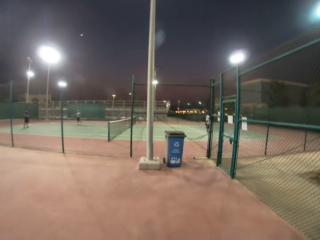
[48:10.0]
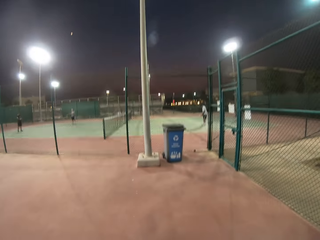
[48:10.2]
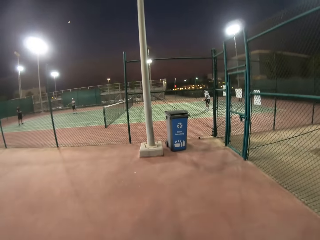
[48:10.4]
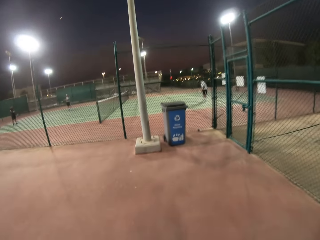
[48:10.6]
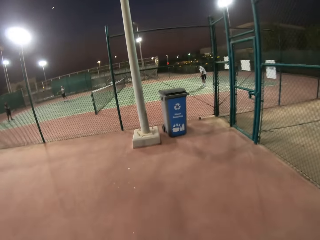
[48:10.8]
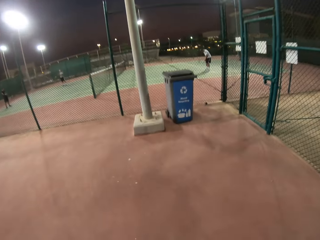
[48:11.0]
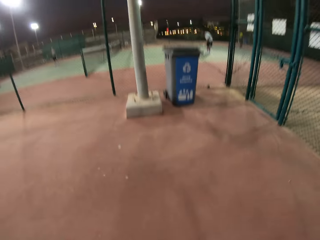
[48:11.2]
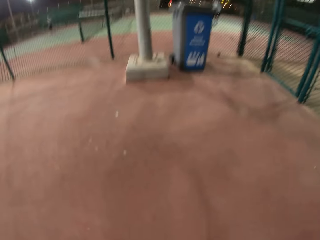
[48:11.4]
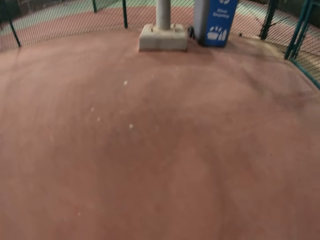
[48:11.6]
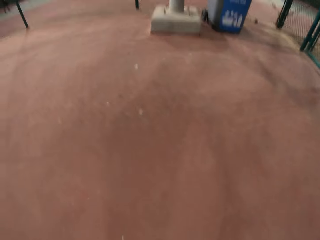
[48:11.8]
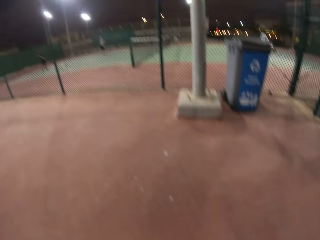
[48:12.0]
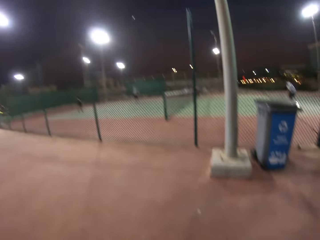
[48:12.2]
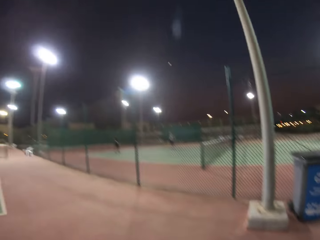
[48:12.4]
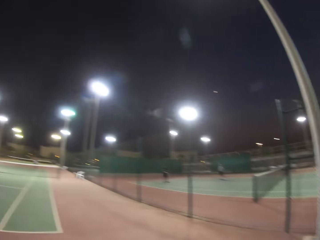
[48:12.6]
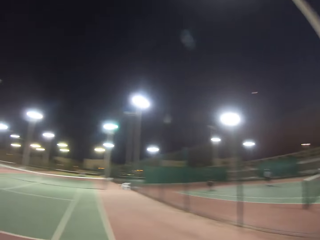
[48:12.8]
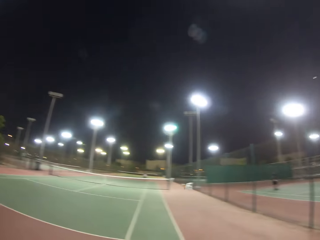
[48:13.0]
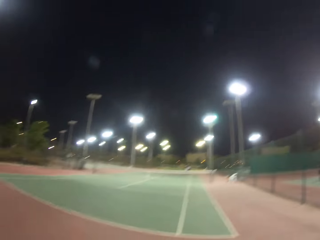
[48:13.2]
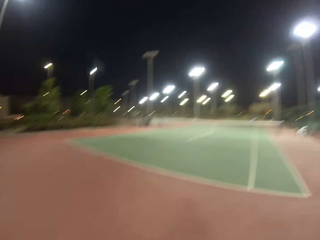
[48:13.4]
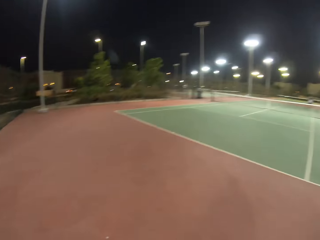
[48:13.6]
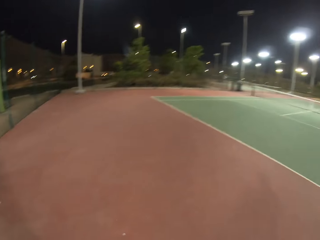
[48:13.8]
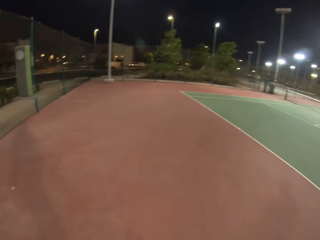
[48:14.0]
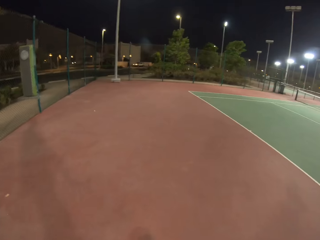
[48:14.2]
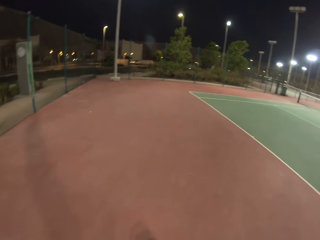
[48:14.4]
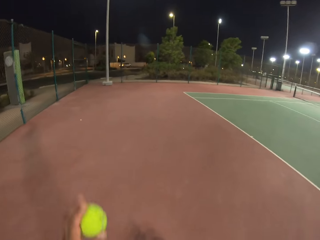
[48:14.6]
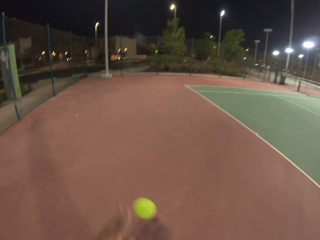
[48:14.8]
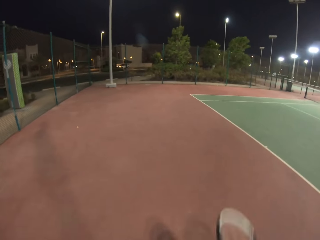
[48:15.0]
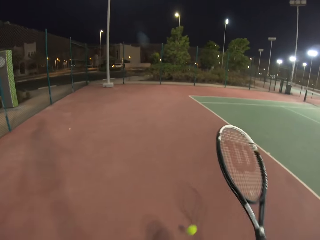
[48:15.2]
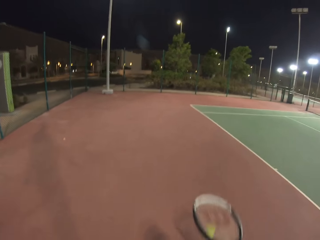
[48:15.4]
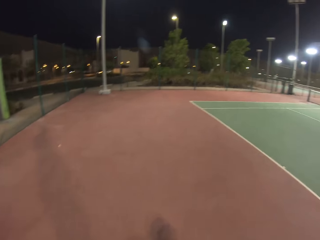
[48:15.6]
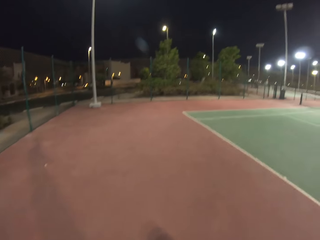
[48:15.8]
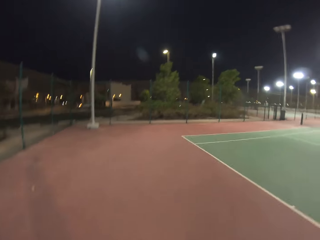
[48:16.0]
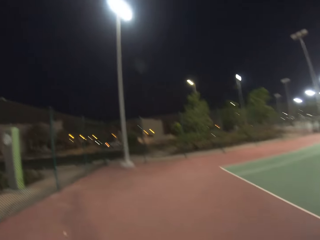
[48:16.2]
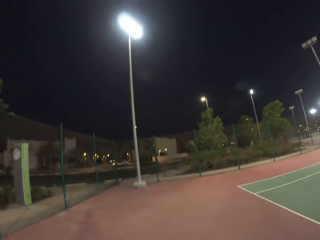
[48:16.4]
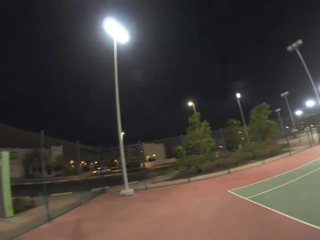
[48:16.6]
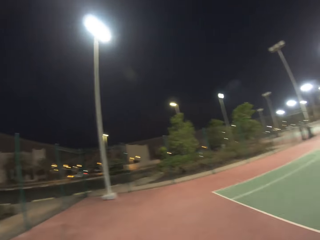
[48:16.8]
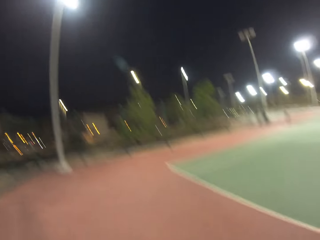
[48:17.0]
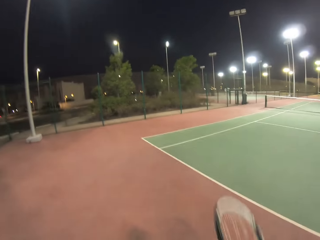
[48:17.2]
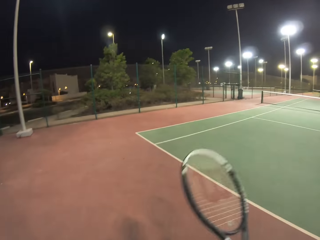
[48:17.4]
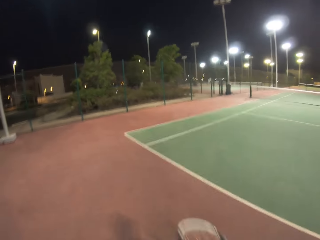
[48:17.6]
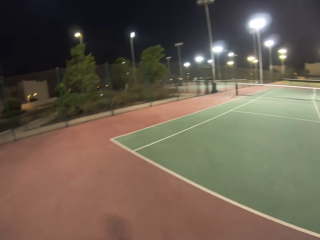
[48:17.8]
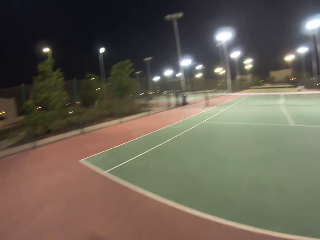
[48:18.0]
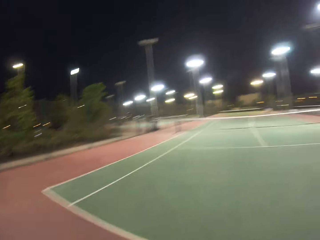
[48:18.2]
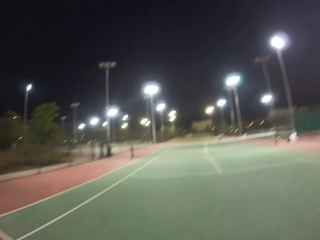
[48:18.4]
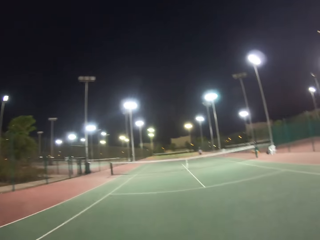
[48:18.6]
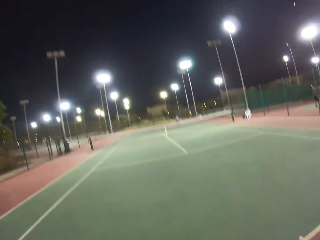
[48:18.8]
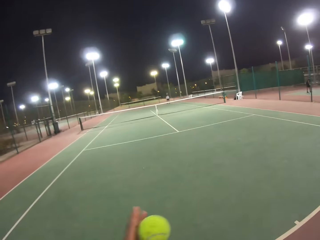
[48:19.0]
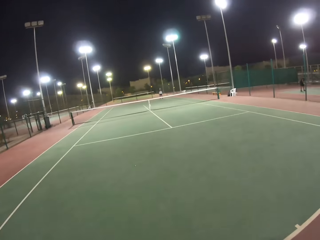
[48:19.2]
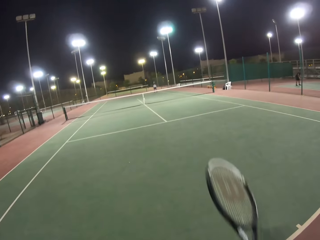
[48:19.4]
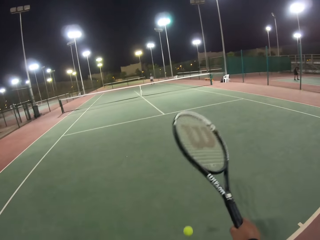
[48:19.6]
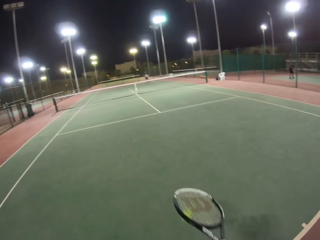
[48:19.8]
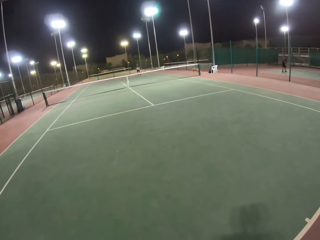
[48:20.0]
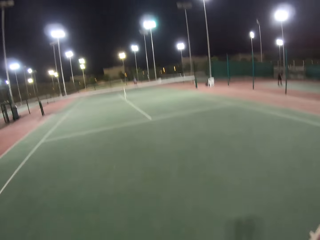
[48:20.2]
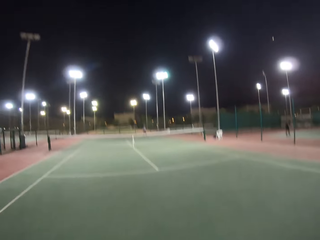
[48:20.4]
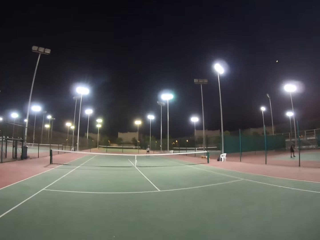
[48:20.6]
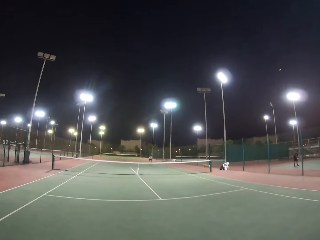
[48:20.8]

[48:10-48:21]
The camera wearer picks up a ball and bounces the ball. They play tennis ball.

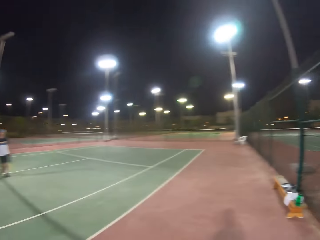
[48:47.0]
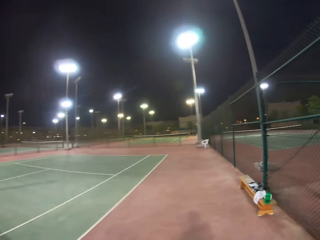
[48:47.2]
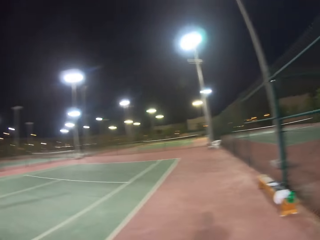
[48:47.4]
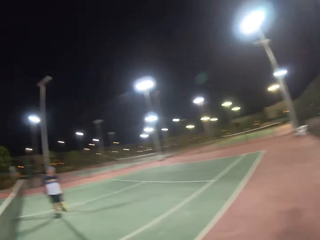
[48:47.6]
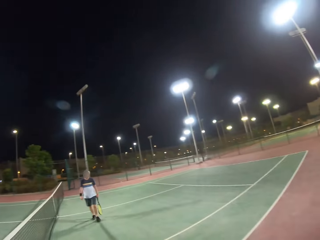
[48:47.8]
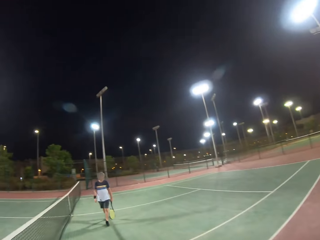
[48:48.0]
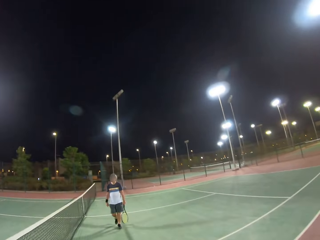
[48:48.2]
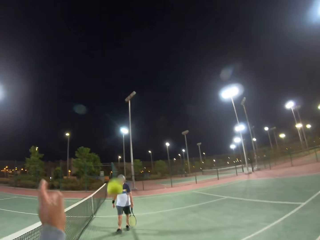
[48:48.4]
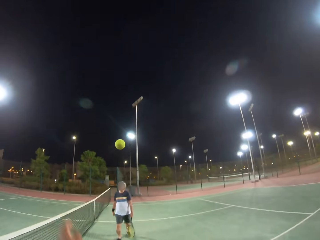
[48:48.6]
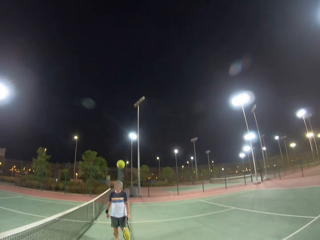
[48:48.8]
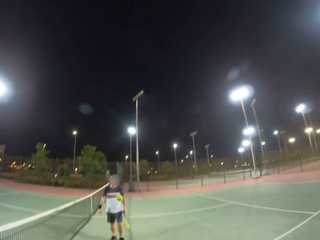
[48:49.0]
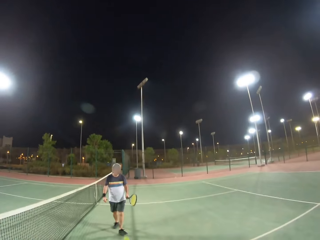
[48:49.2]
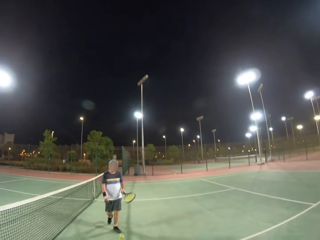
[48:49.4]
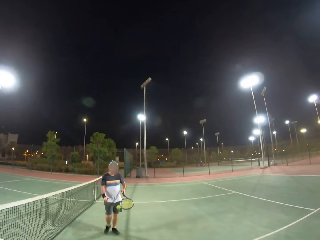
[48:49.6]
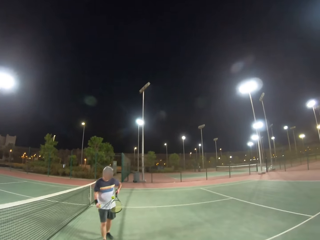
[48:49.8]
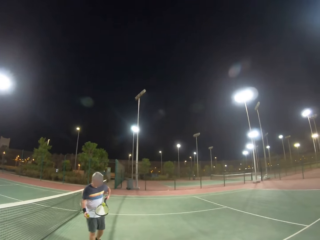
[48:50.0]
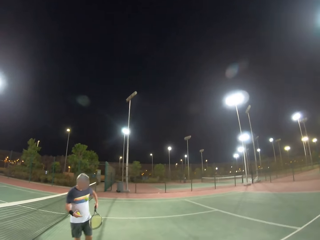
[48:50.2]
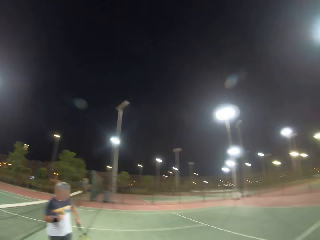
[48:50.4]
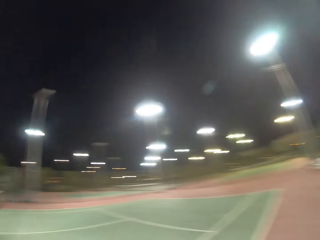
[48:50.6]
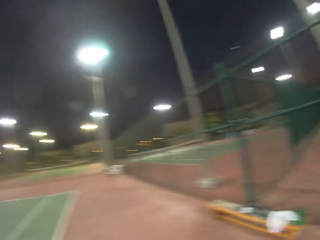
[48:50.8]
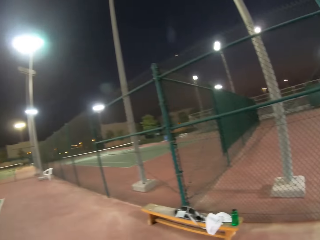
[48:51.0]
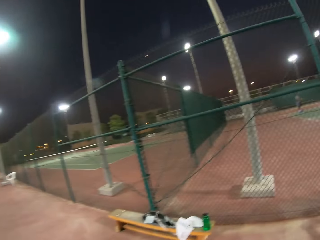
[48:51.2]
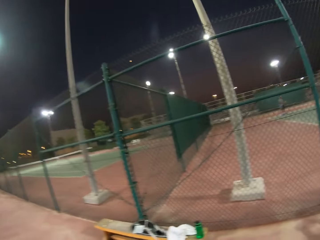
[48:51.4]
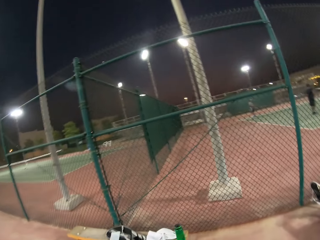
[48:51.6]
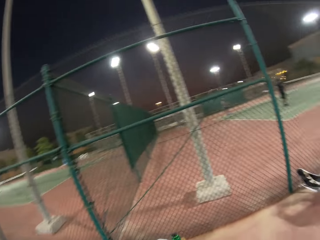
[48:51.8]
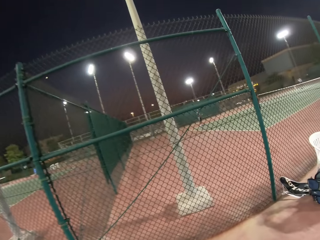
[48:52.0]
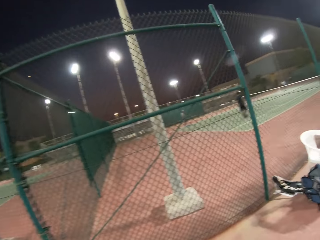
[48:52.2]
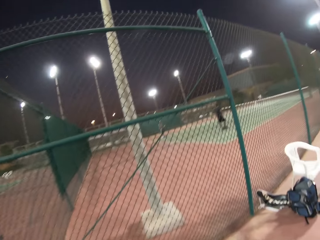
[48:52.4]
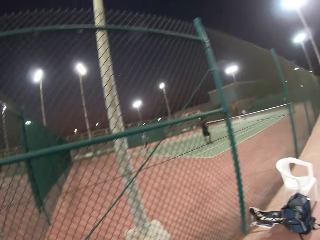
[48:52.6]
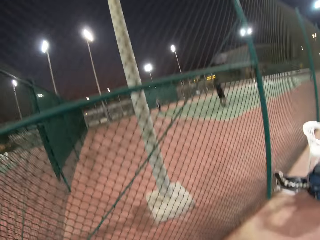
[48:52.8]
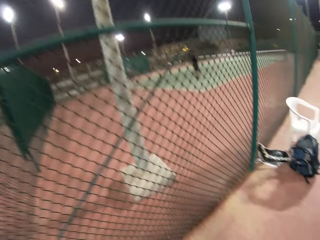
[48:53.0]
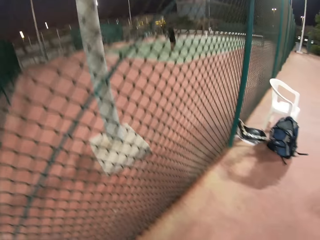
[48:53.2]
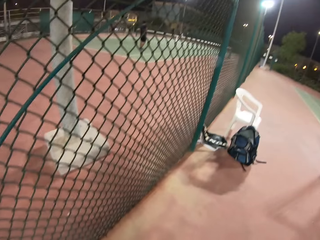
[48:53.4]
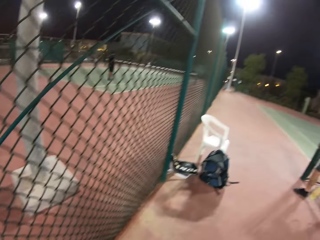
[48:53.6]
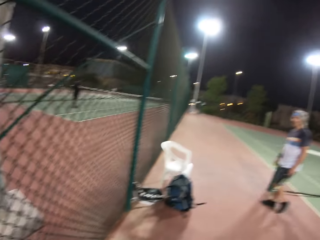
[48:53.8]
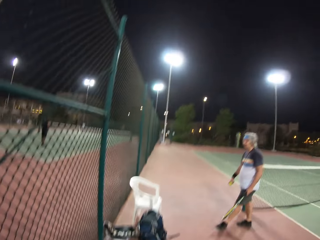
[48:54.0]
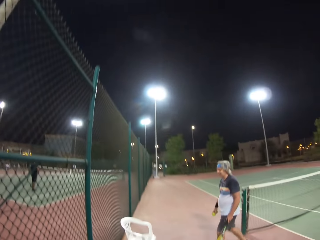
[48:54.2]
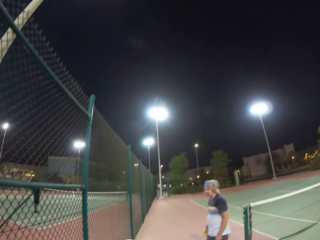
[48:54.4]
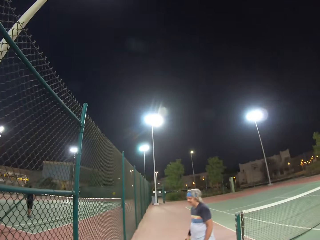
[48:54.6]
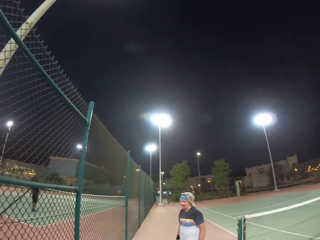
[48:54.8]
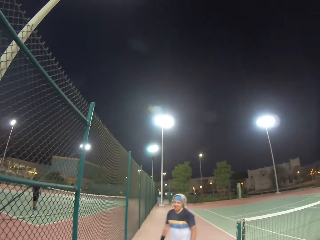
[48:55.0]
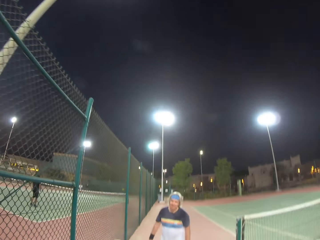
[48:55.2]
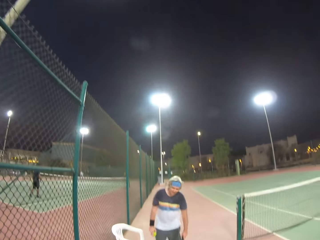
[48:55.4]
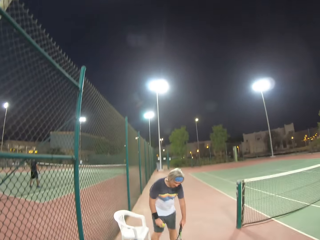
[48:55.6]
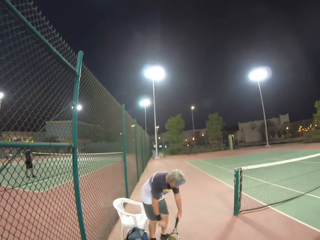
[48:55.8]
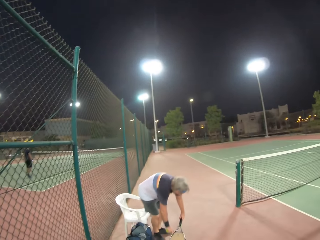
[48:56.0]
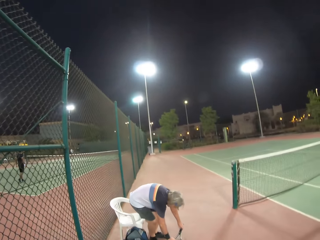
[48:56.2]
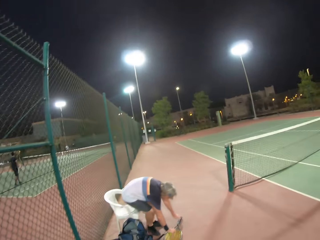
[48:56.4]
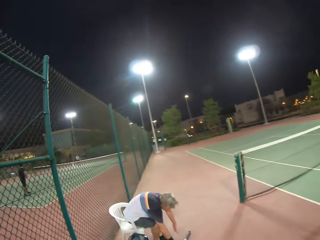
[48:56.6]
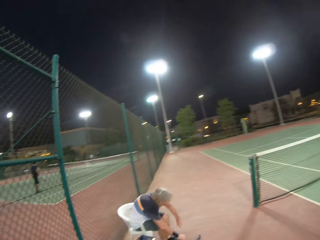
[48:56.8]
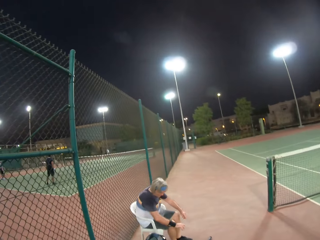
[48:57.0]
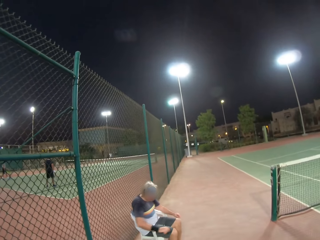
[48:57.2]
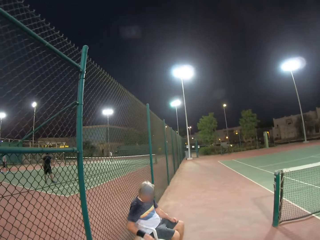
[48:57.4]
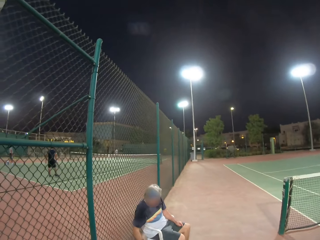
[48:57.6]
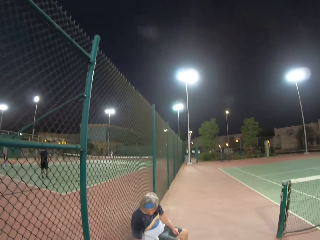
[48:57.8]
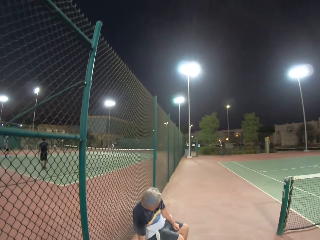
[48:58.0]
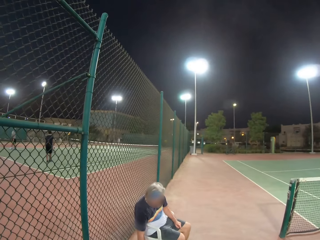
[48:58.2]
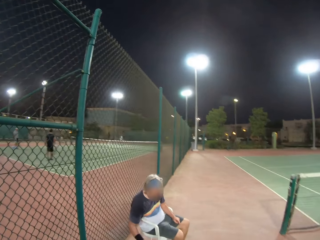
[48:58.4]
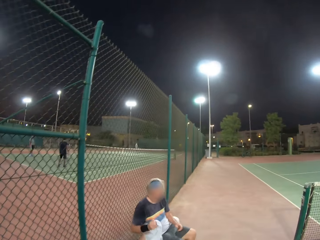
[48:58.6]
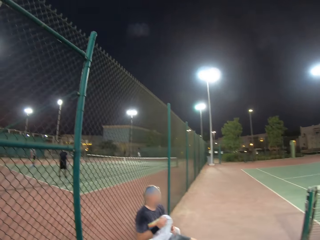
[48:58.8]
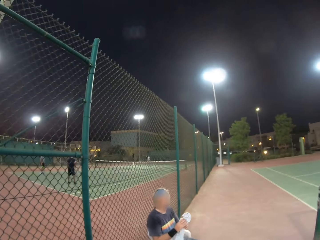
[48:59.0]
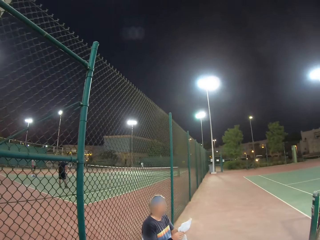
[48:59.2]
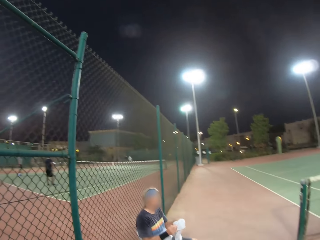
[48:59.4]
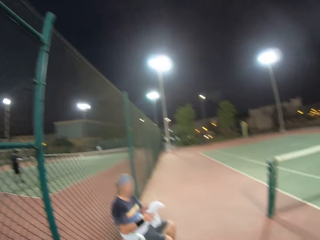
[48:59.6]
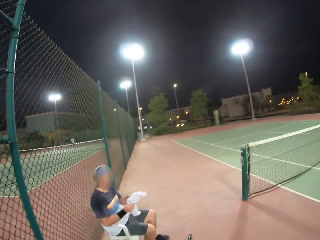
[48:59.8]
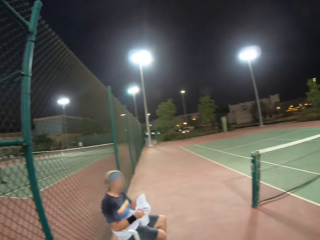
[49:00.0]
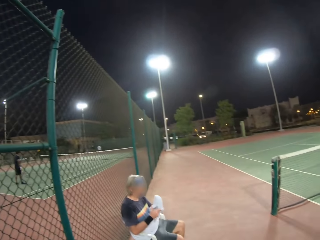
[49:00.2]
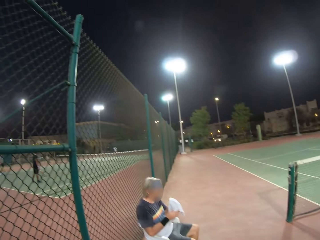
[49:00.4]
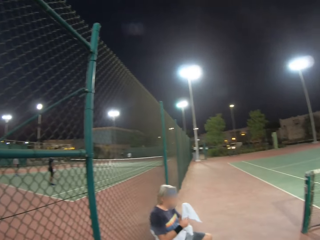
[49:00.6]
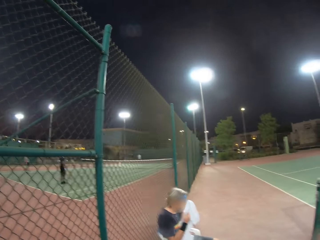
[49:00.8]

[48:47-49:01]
A man walks. The camera wearer throws a ball. The man picks up the ball, sits on the chair, and picks up a towel.
